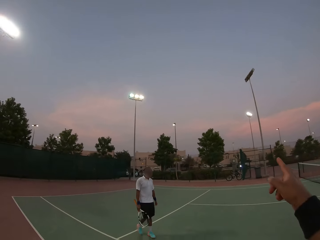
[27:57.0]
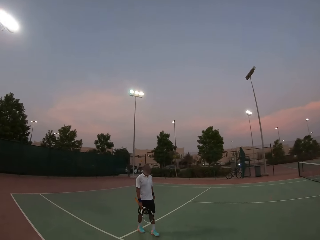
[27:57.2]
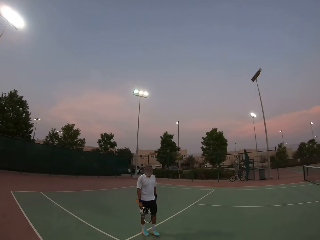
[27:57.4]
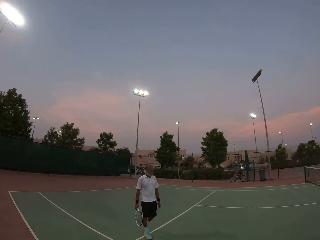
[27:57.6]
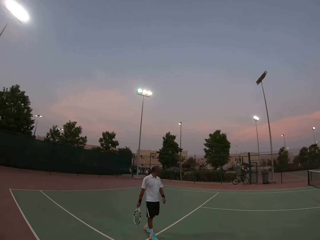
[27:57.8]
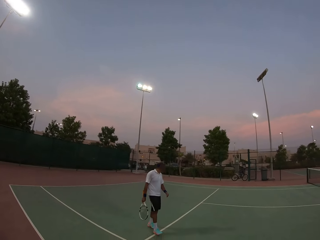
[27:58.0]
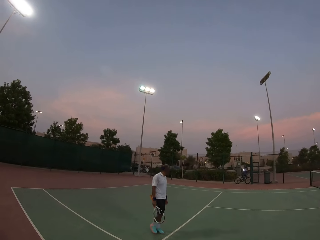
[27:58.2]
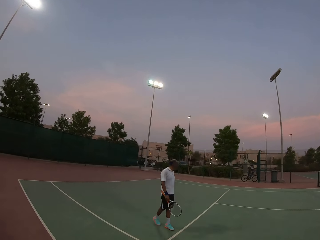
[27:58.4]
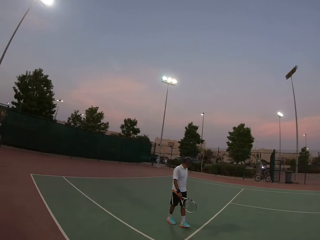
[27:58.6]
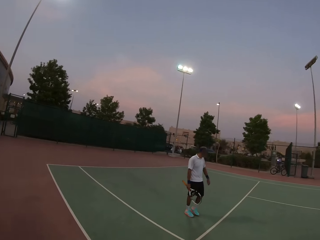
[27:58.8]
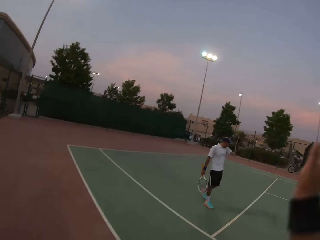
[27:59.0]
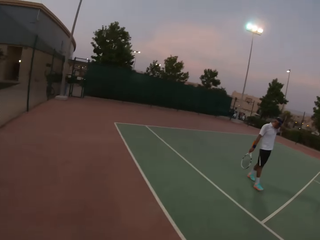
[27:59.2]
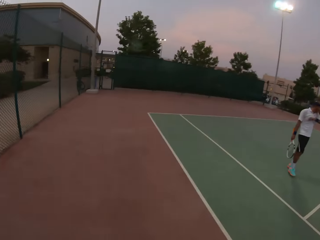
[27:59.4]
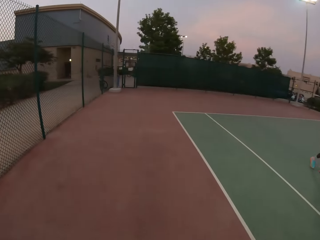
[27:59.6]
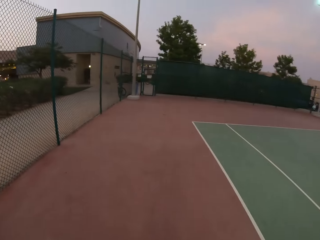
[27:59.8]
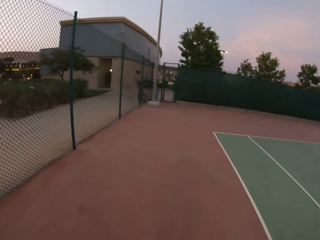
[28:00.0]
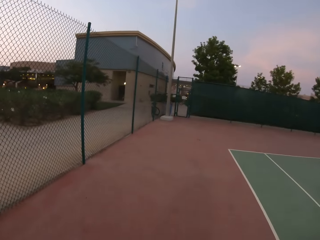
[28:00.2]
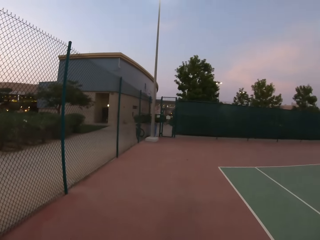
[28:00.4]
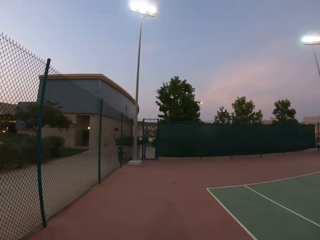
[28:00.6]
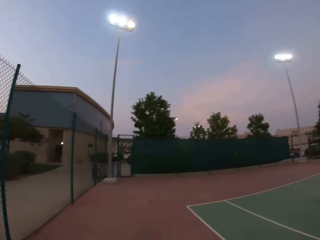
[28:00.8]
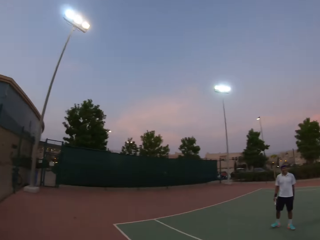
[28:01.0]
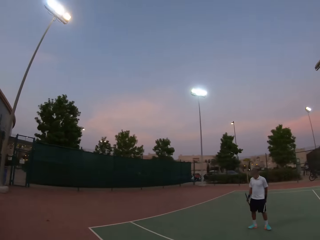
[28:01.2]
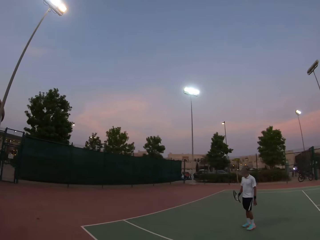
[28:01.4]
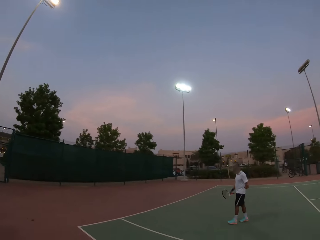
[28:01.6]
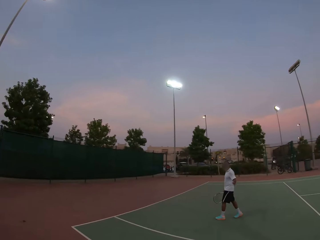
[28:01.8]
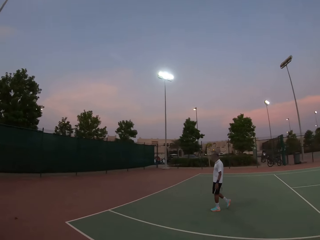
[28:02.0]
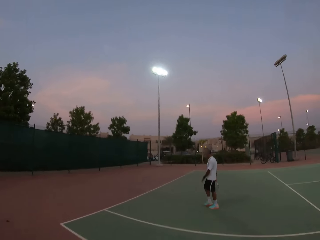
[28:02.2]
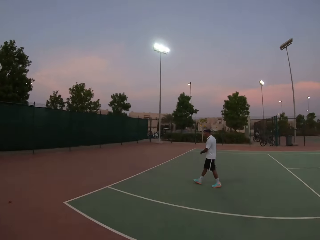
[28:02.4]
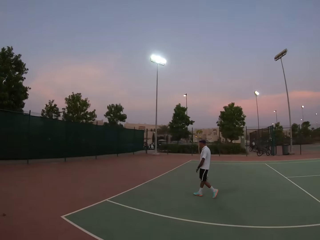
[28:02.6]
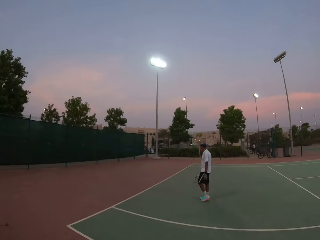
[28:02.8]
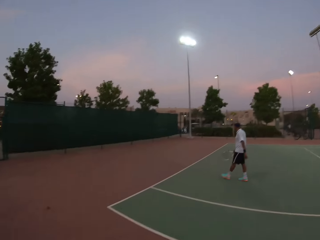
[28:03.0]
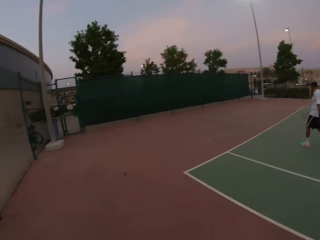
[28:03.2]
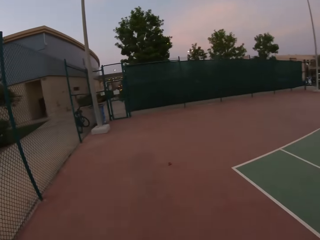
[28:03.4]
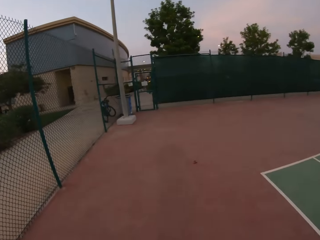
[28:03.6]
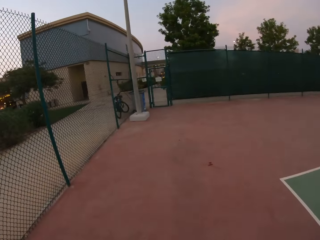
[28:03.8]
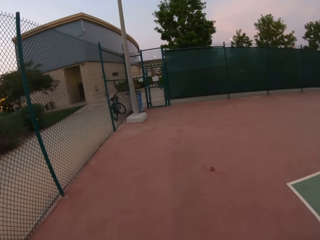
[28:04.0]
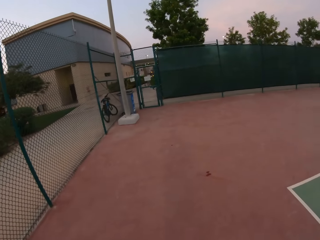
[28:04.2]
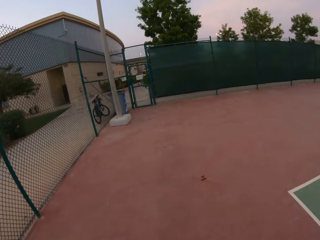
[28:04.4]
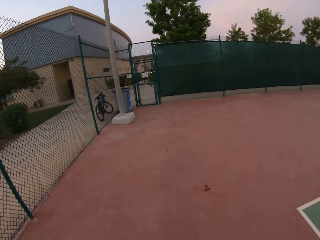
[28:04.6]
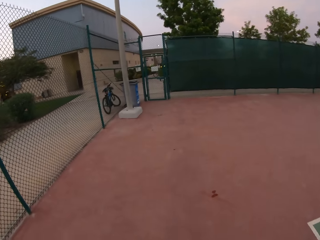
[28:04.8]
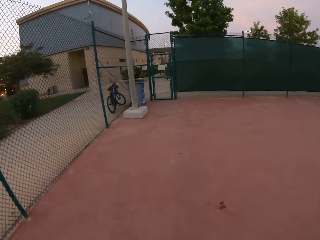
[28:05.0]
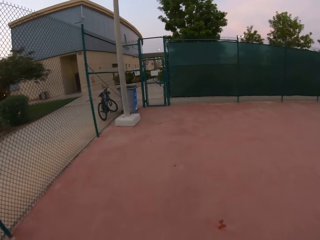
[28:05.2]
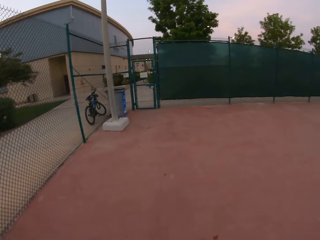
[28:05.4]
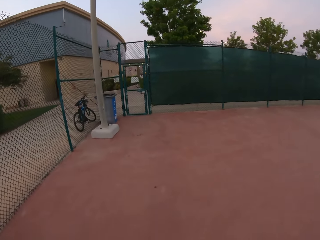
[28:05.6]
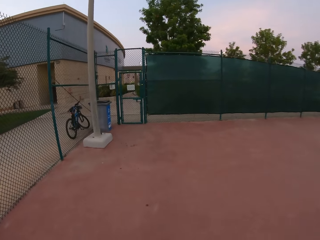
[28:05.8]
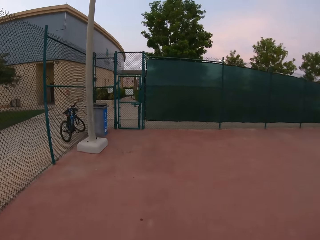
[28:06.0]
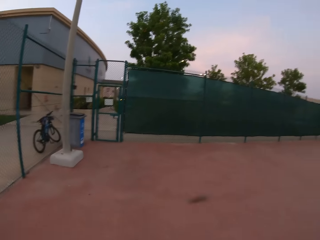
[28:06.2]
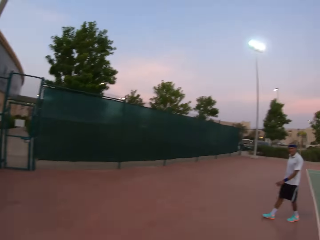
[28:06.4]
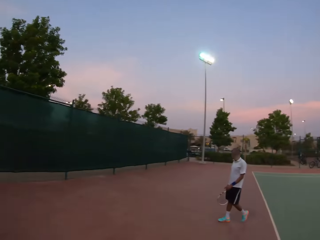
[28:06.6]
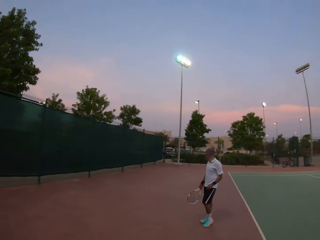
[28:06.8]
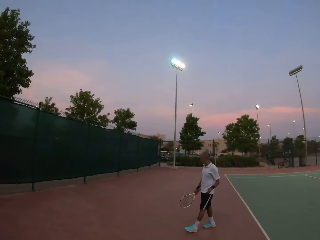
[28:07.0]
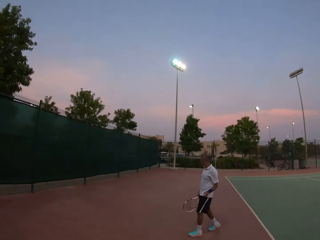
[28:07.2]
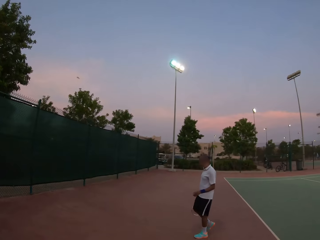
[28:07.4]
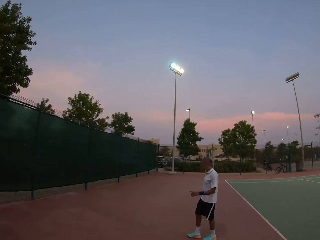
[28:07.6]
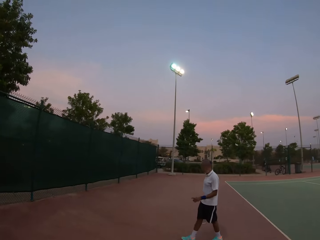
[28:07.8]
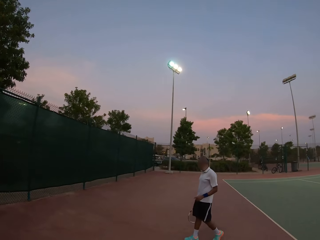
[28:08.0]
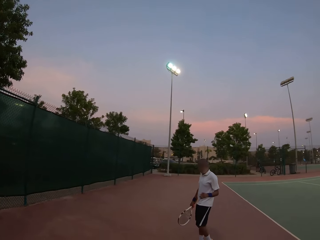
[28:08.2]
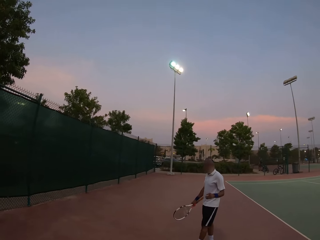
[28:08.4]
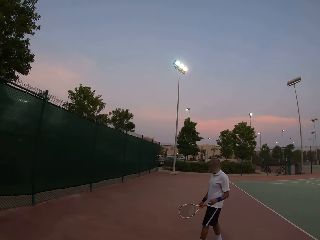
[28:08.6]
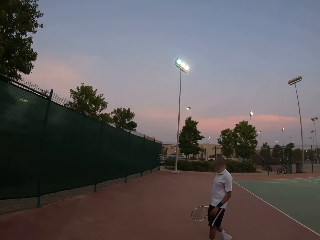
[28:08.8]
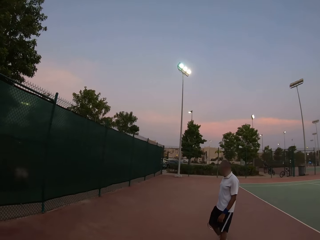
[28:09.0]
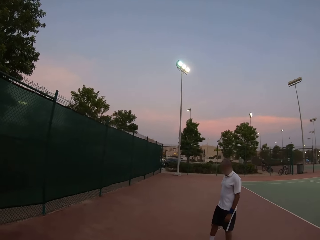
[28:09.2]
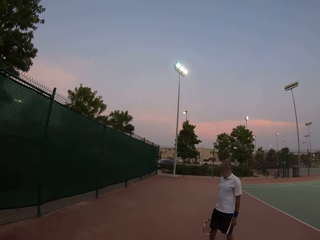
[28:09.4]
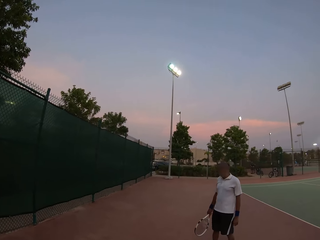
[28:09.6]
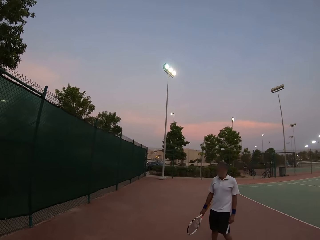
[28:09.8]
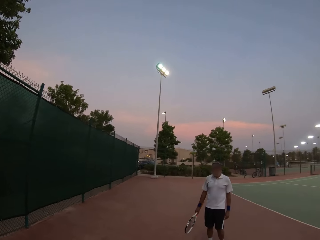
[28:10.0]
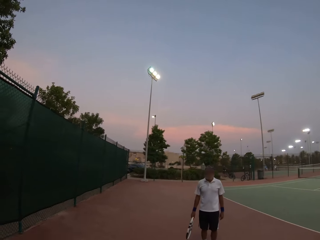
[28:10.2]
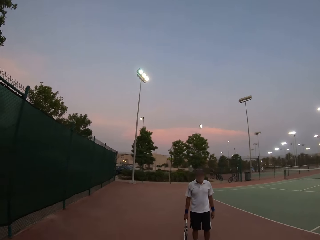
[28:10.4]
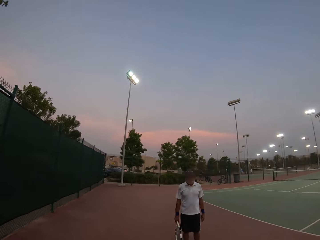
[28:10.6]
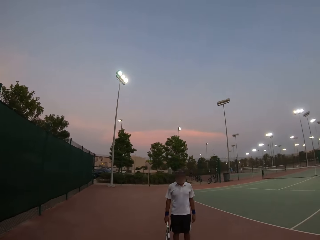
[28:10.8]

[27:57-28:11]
The camera wearer points. They move in the pitch. They walk around. They walk towards the gate.

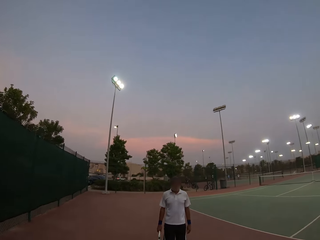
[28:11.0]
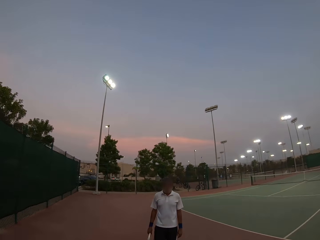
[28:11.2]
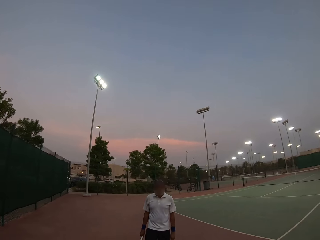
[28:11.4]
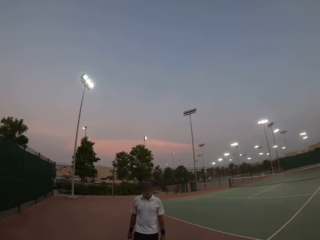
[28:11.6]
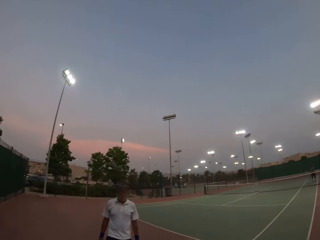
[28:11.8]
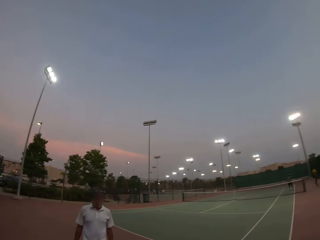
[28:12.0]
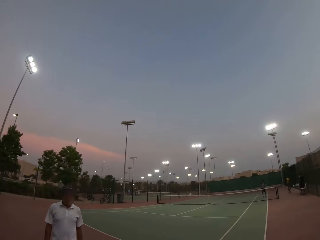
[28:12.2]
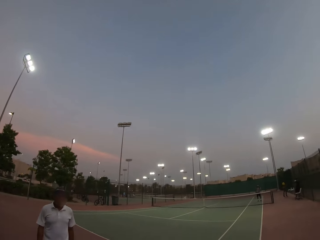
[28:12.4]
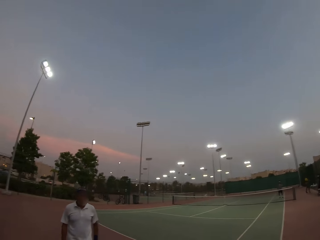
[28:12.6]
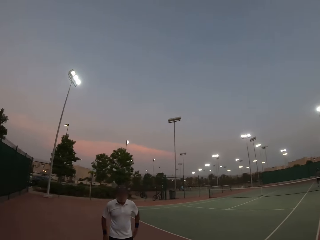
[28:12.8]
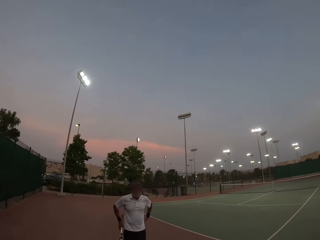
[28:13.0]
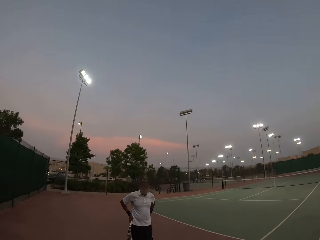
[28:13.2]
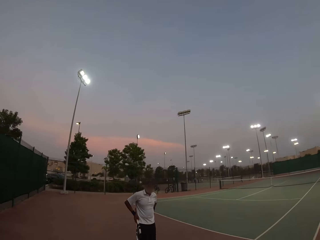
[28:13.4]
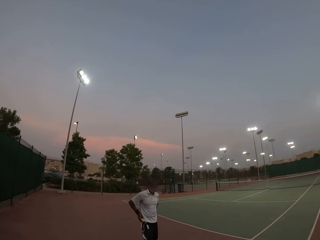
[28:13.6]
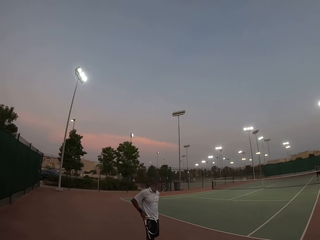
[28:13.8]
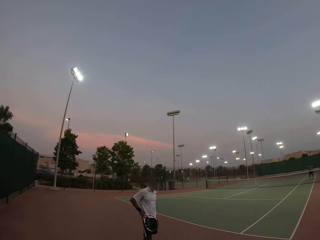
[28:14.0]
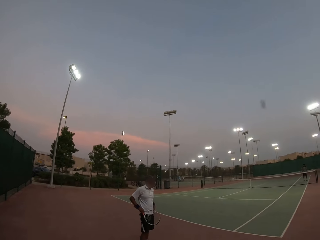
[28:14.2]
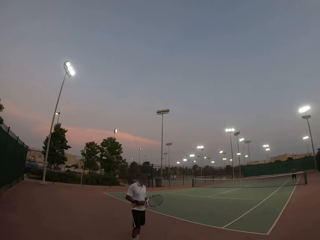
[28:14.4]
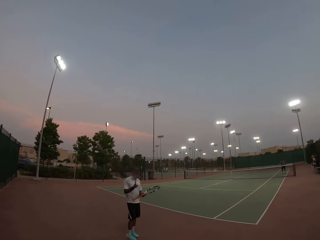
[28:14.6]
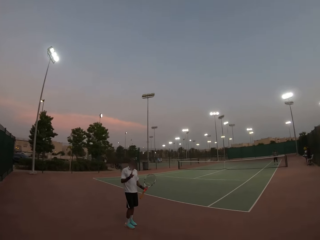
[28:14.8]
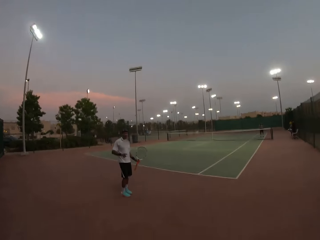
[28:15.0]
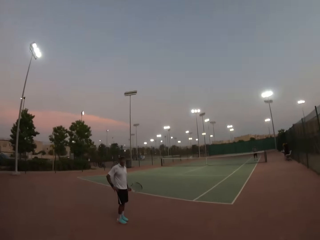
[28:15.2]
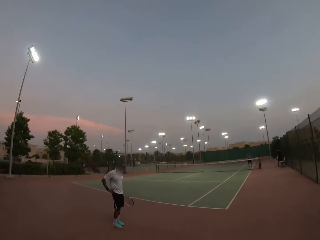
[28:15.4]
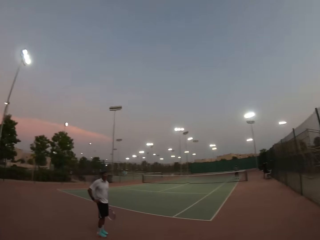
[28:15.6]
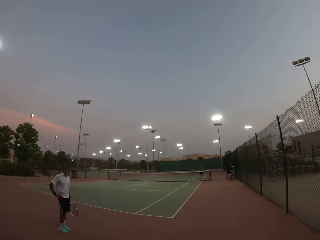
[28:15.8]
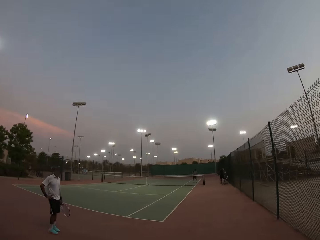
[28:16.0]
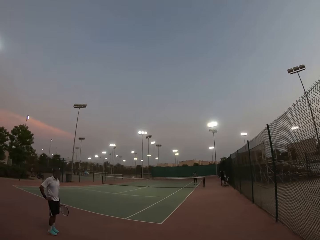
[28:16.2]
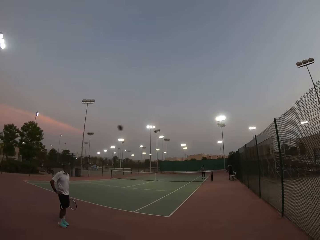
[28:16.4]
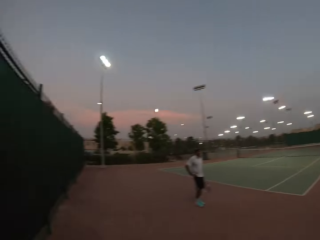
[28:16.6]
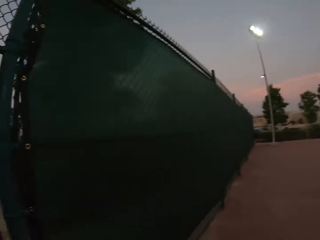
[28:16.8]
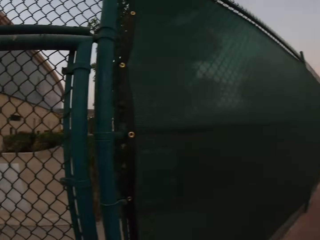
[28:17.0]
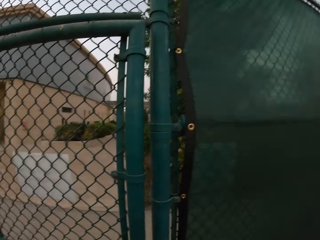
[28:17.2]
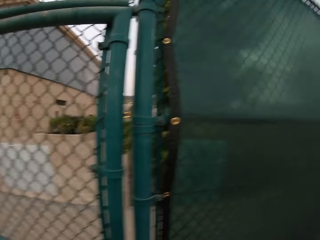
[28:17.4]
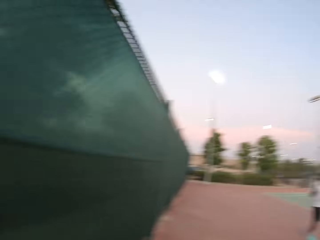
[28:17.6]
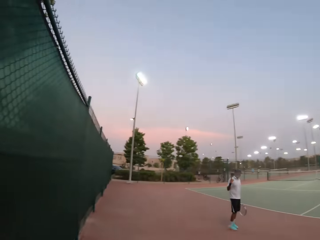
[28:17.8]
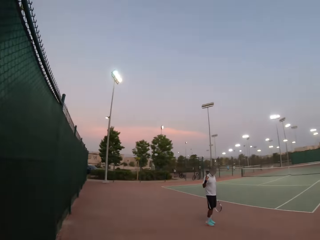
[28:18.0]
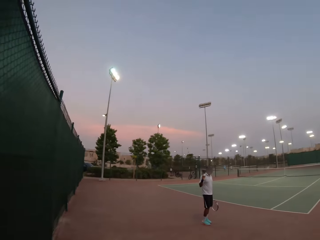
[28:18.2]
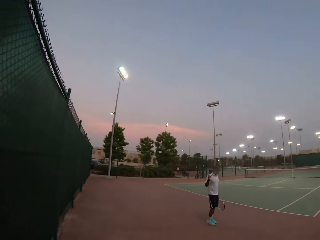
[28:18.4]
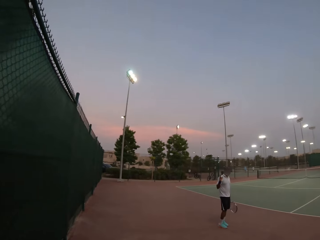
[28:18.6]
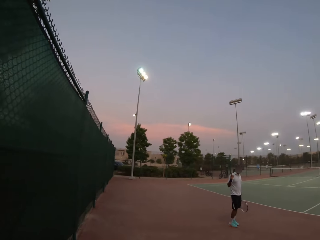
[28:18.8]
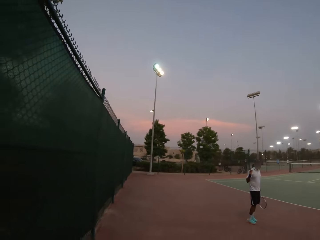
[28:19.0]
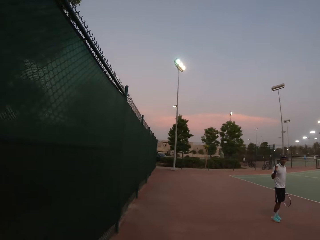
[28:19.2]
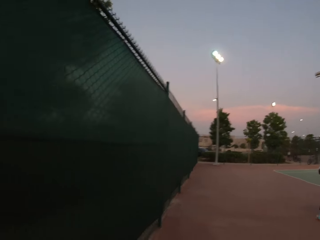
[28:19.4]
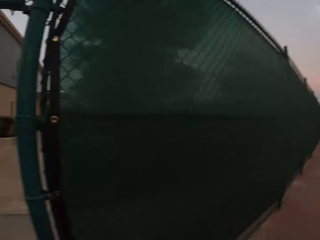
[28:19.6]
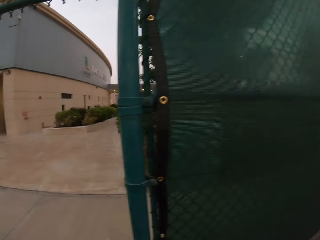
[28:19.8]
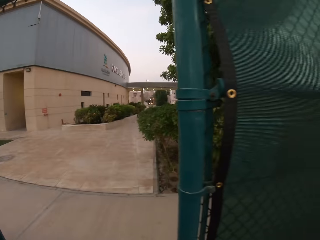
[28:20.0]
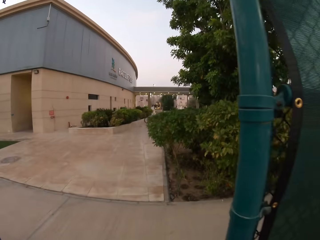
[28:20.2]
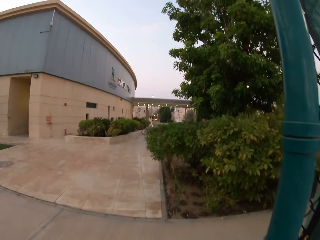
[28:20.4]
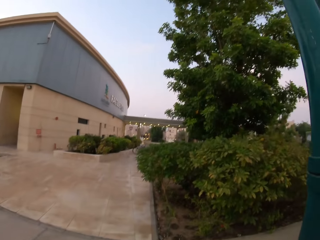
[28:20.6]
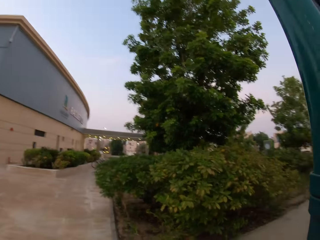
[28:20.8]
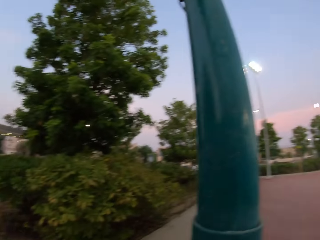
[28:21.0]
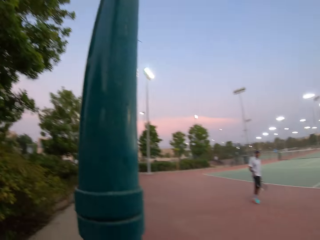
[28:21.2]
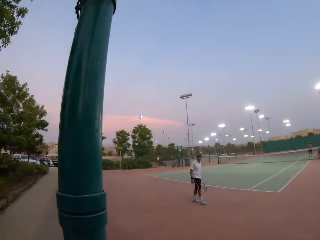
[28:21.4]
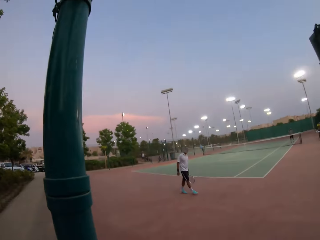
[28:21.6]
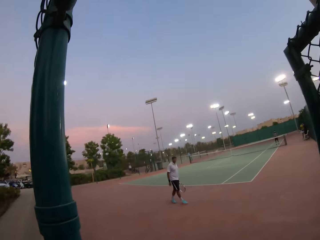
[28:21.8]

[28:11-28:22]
The camera wearer walks through the gate. They come out from the door.
